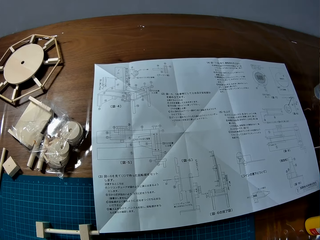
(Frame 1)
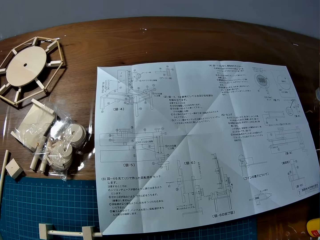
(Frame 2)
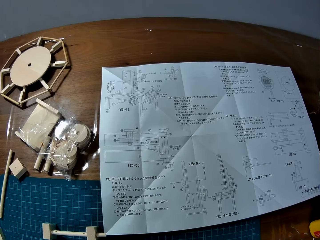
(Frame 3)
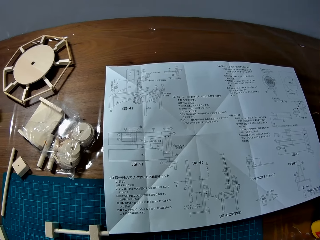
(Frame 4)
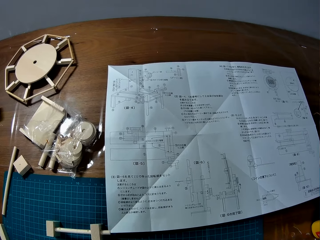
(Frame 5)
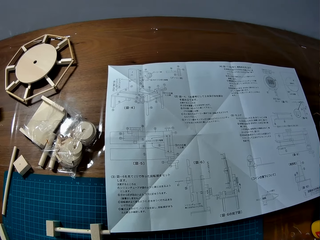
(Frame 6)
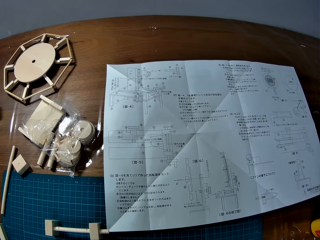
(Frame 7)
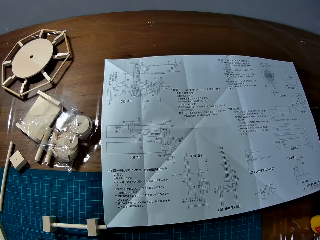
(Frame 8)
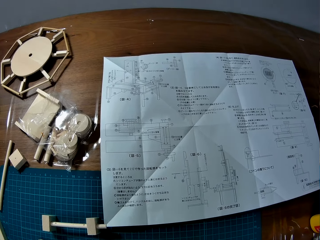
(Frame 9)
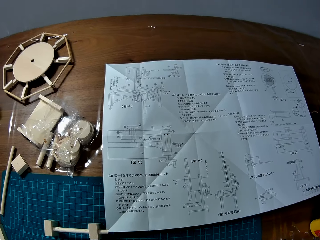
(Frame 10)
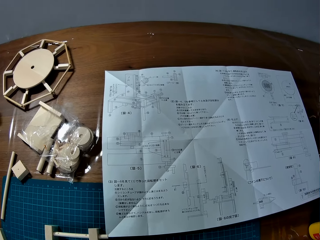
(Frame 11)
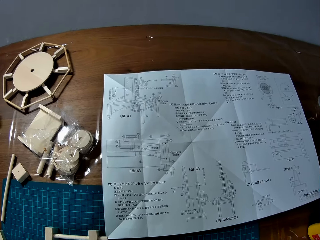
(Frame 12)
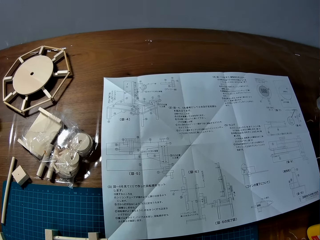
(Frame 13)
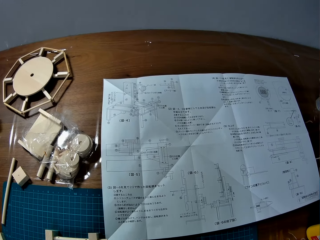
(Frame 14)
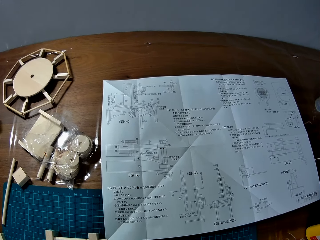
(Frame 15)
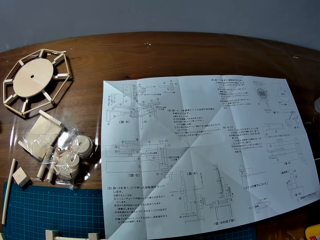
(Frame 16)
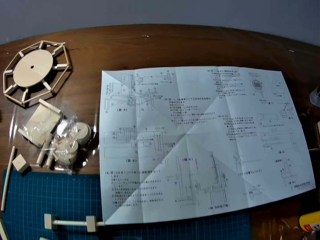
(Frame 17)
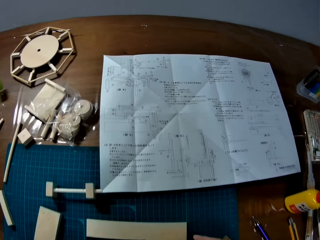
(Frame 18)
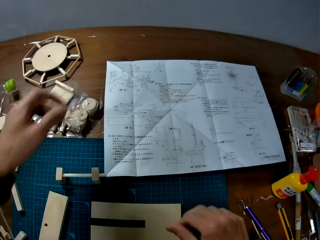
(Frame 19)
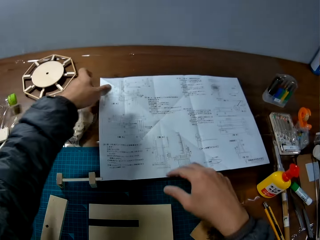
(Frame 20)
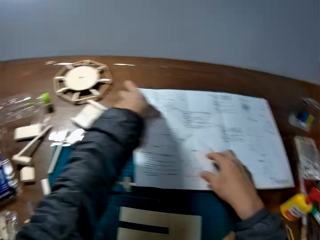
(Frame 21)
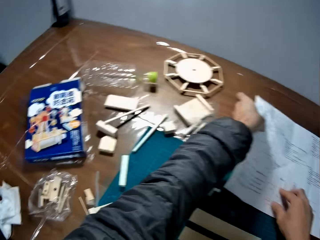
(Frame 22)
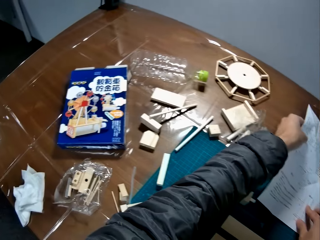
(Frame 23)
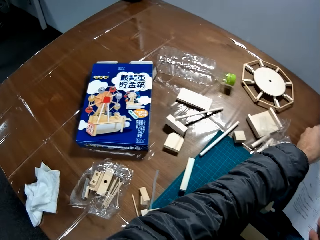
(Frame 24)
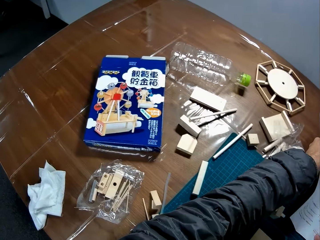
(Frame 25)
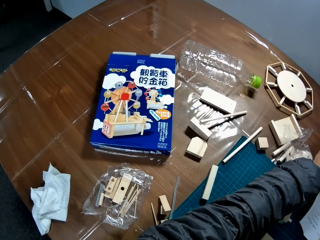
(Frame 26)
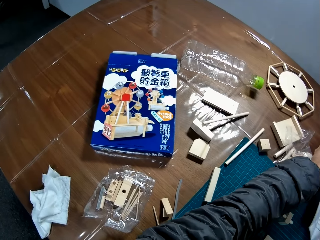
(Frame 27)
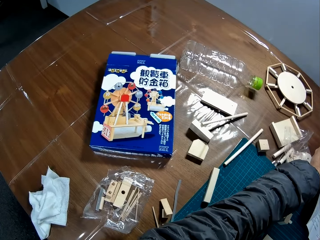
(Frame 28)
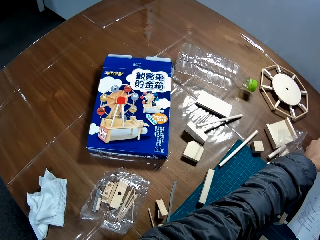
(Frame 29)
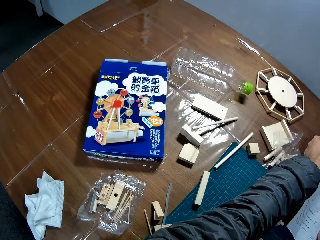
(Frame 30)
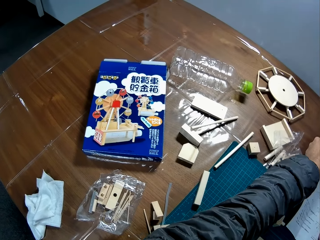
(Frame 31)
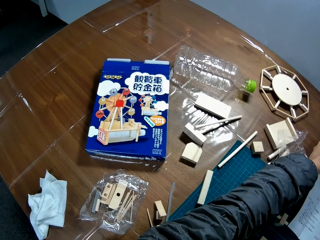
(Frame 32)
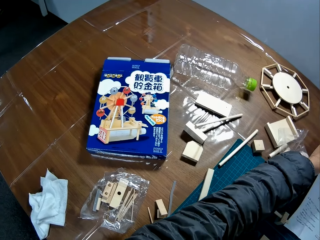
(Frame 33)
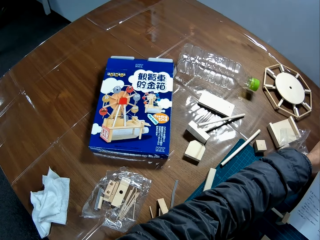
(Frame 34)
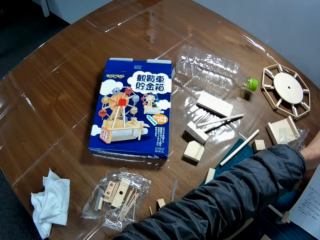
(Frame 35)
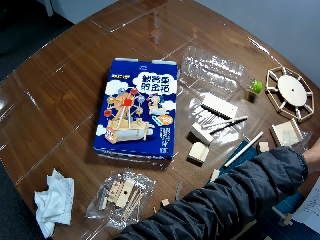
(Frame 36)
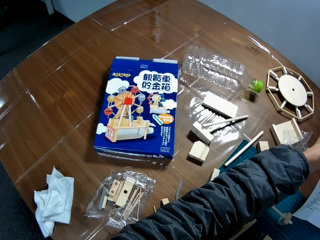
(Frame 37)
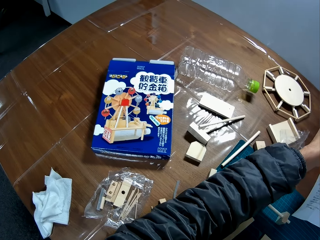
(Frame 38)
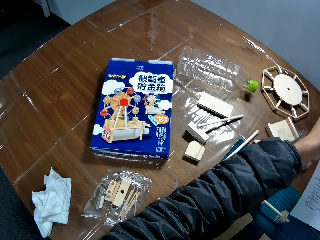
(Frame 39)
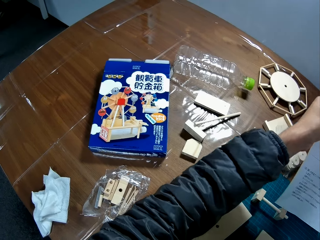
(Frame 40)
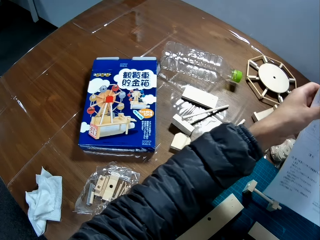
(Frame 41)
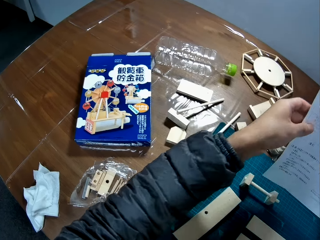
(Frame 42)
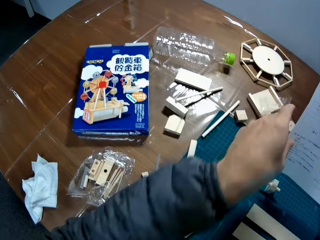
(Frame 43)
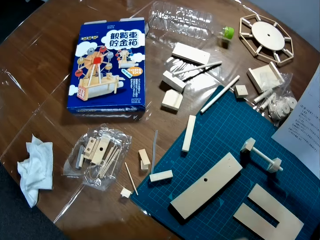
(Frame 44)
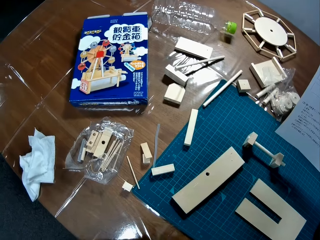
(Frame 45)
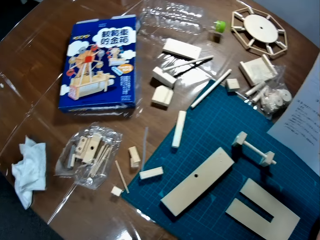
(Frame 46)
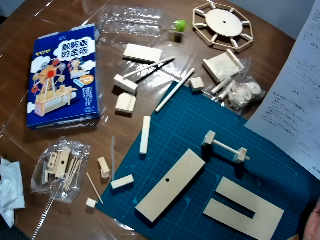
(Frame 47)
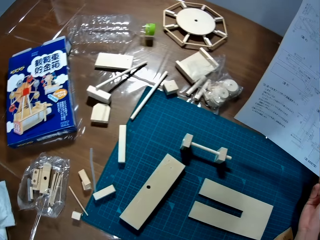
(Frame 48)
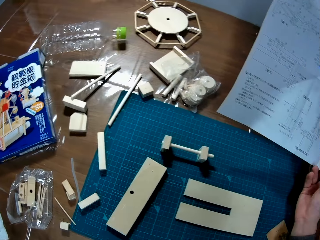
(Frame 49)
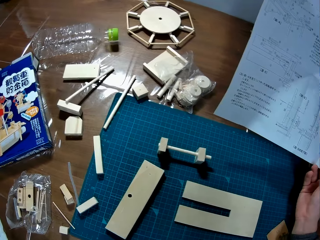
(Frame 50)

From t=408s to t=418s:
The camera wearer lifts the toy manual from the table.

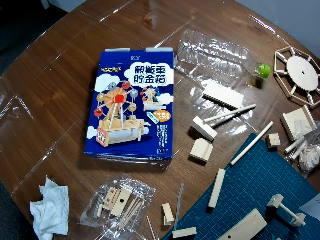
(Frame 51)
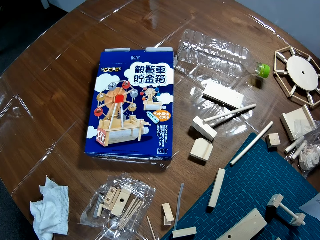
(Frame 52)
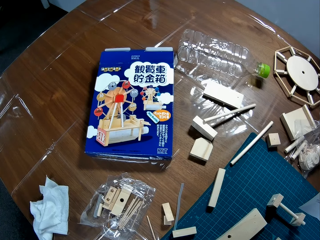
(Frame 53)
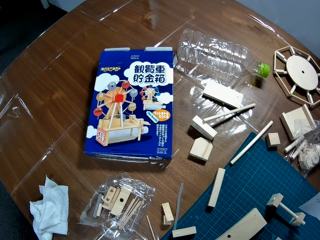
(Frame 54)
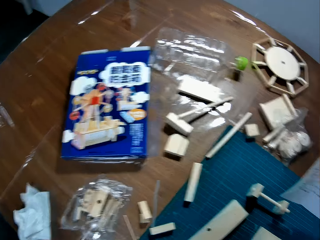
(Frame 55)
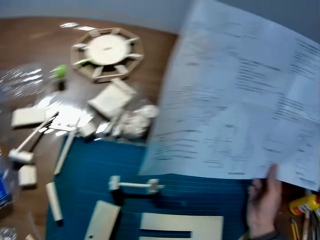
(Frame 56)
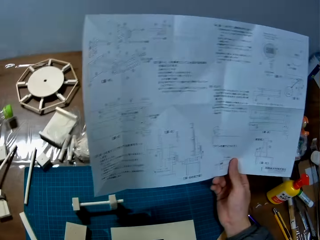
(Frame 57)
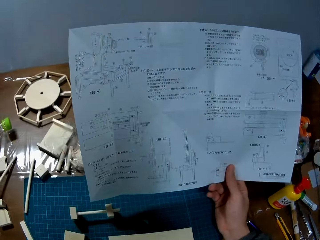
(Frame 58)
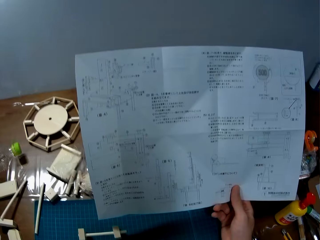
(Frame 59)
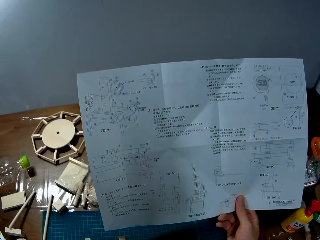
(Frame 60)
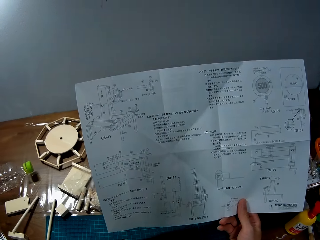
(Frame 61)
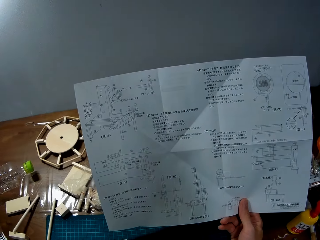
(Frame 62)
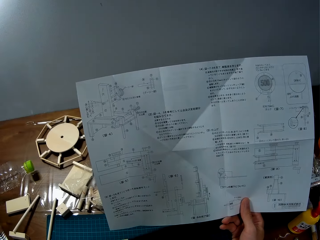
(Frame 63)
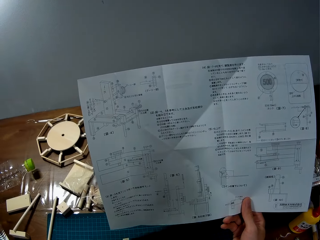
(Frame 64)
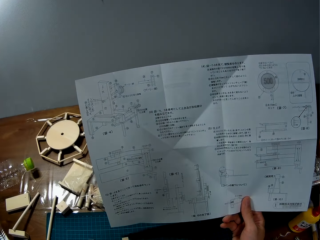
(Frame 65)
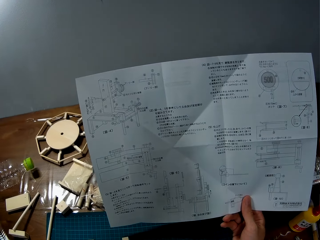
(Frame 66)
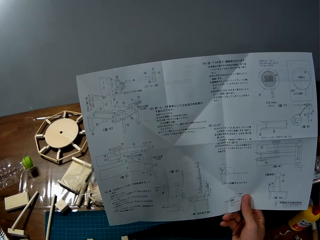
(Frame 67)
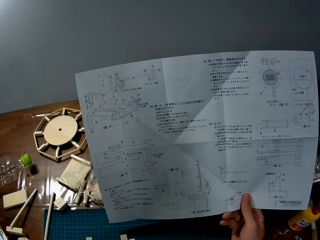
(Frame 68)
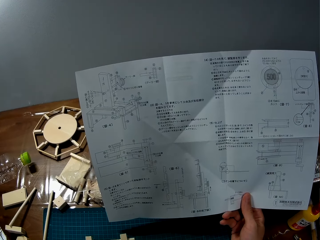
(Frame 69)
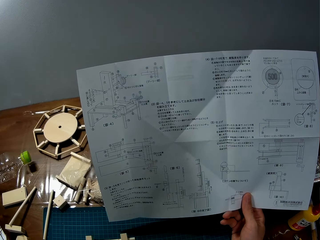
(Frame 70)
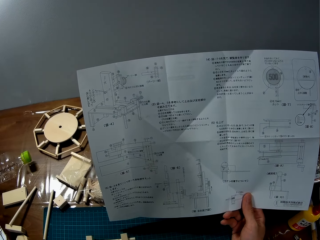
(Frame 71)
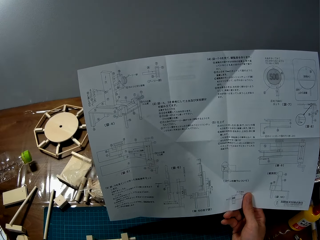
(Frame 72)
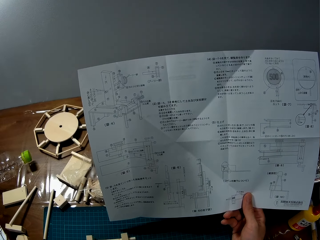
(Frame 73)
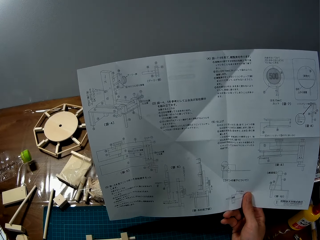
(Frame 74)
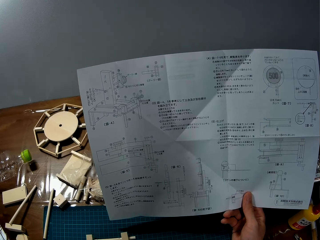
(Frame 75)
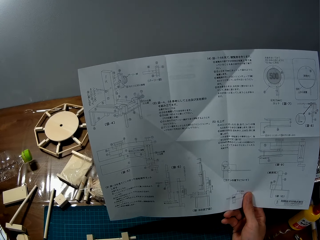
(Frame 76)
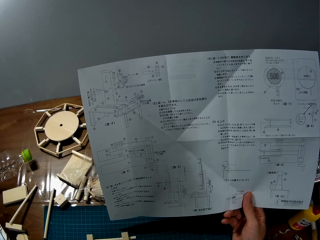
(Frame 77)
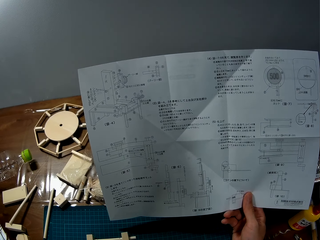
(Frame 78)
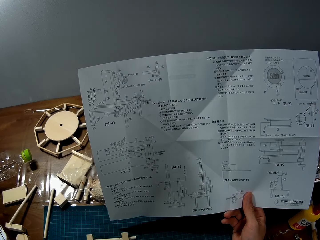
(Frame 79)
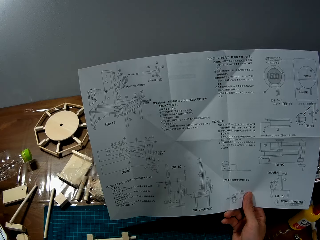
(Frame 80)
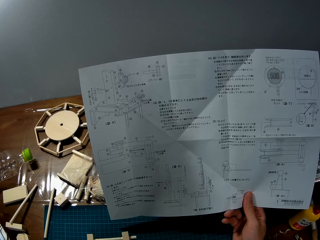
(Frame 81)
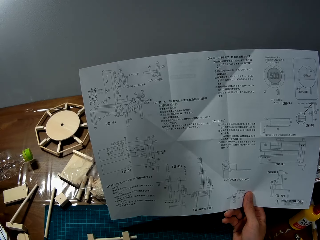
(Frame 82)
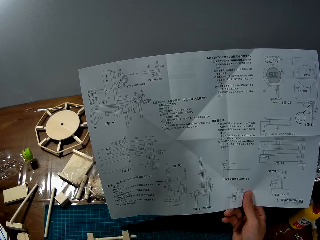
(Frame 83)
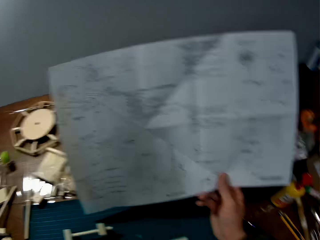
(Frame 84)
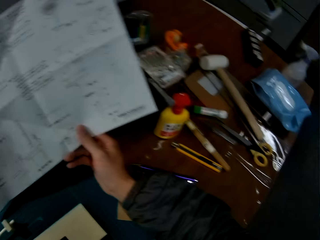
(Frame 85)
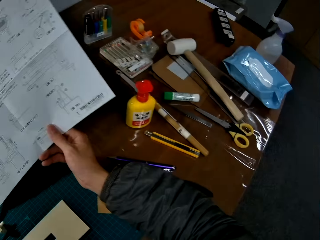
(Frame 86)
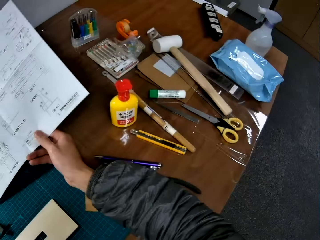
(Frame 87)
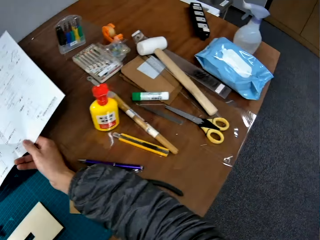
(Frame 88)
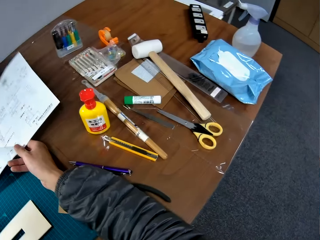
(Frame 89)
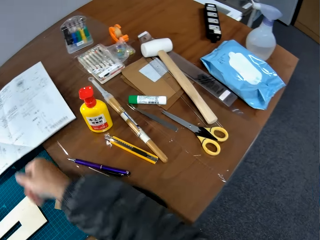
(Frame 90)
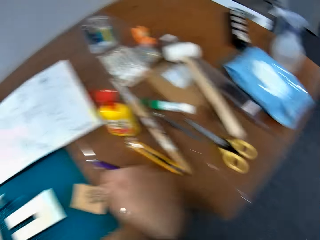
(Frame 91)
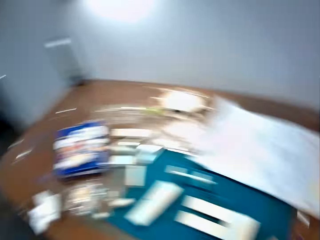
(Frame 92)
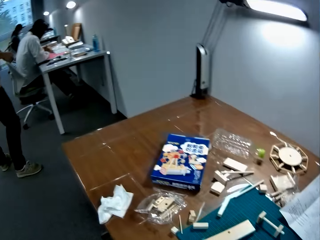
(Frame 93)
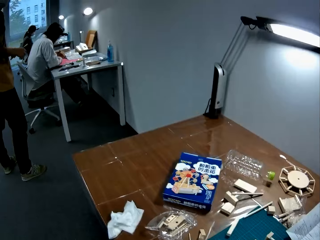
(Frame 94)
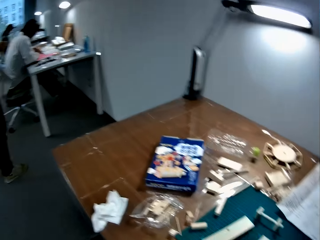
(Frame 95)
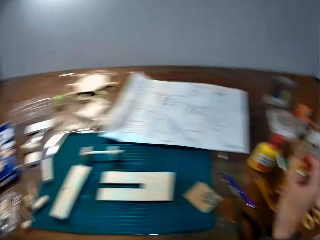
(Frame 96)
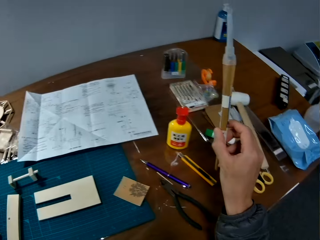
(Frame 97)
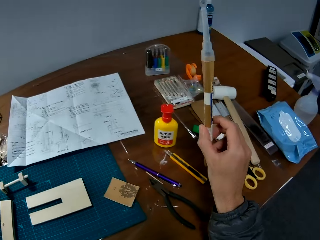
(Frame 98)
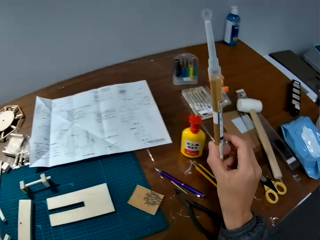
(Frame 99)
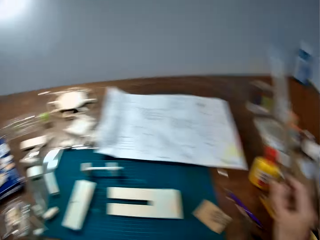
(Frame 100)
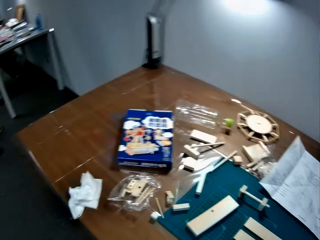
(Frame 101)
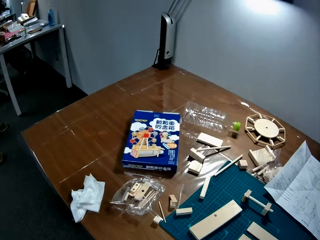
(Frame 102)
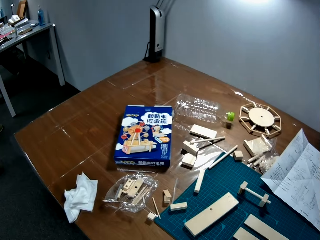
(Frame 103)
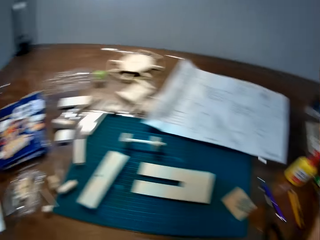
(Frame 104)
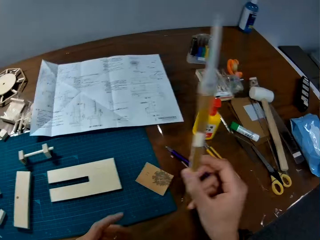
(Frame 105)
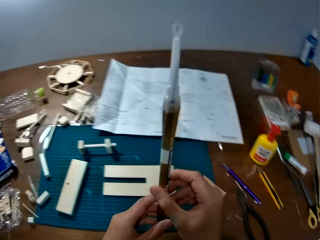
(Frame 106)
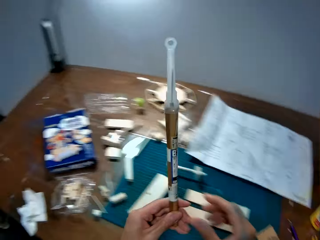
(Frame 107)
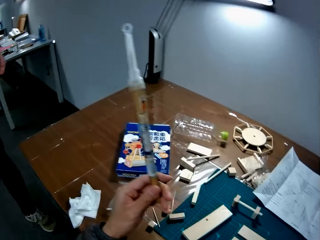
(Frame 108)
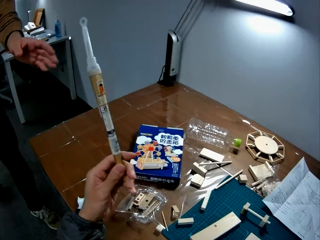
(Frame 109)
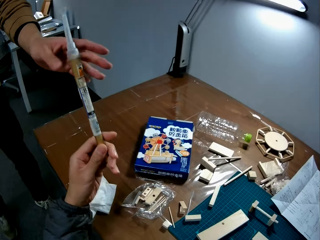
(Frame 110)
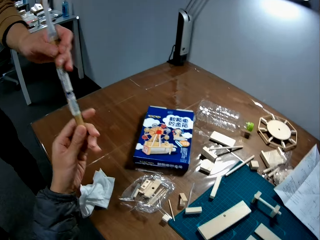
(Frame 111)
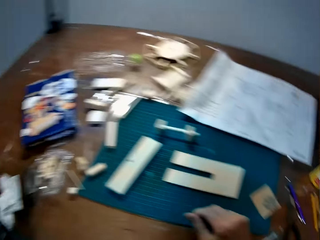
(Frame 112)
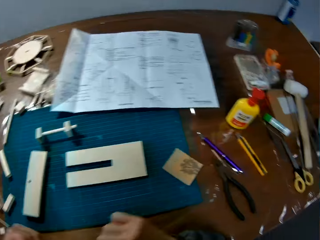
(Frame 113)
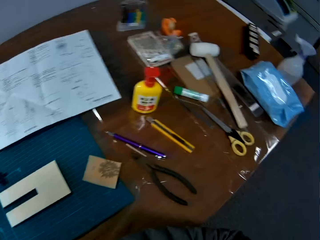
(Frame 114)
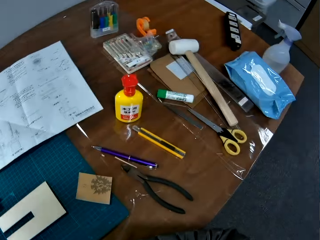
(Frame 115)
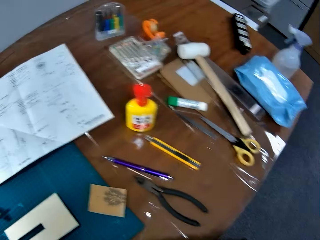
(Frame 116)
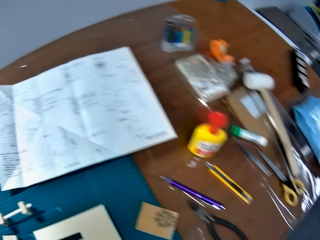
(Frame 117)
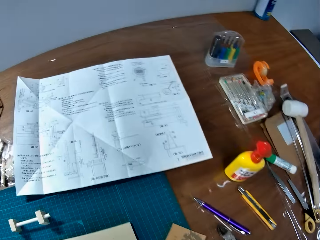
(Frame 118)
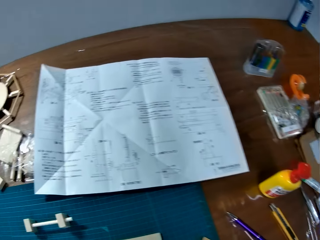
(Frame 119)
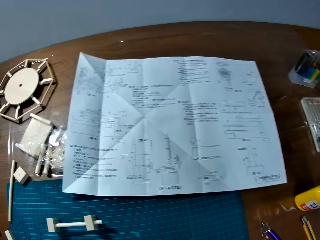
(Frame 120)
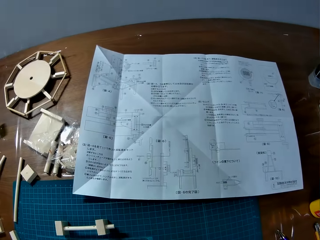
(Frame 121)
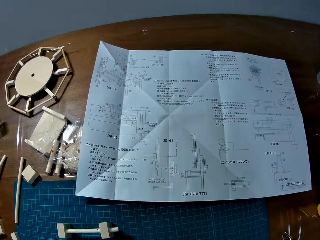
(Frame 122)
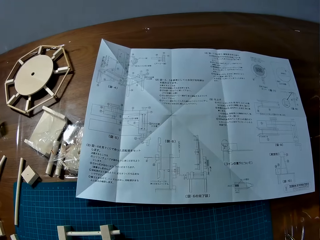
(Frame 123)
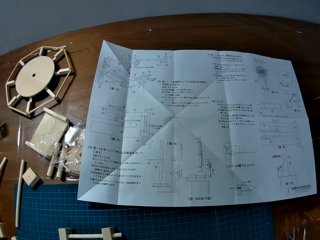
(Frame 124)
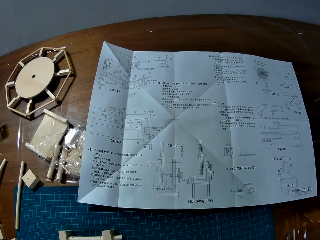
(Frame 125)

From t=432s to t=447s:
The camera wearer reads the paper. He places the paper on the table. He interacts with a man. He lifts his hand and holds something. He gives the man a tube. He walks in the room.
